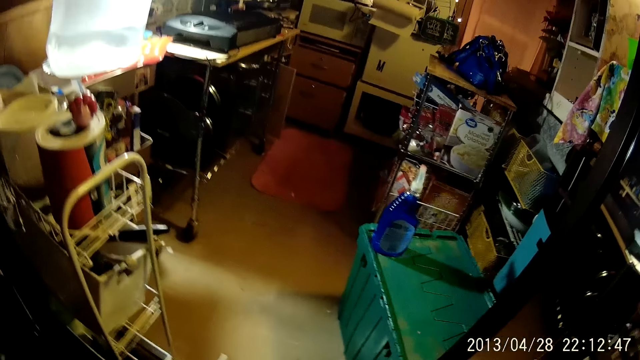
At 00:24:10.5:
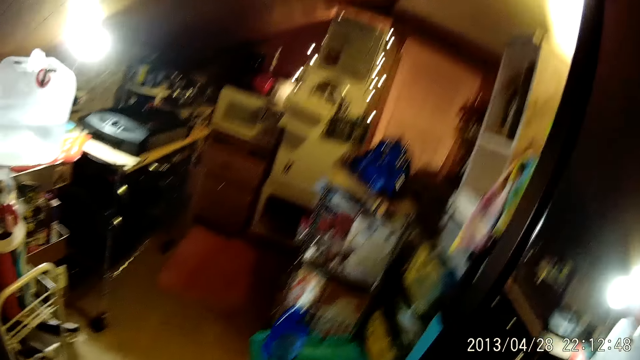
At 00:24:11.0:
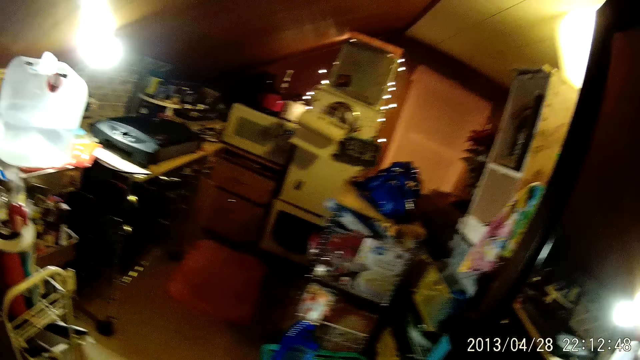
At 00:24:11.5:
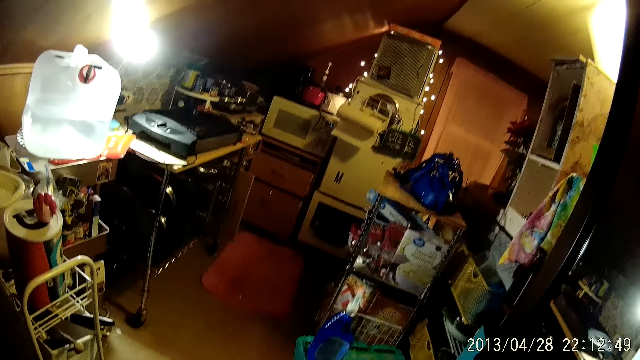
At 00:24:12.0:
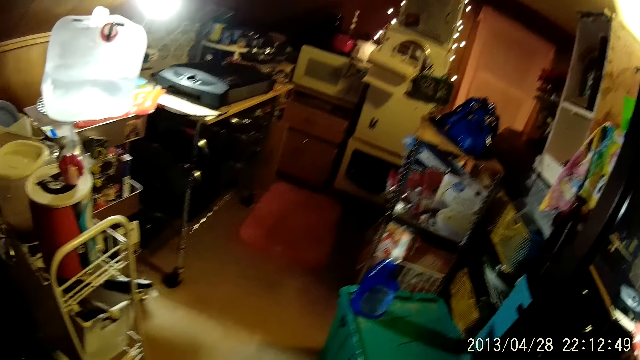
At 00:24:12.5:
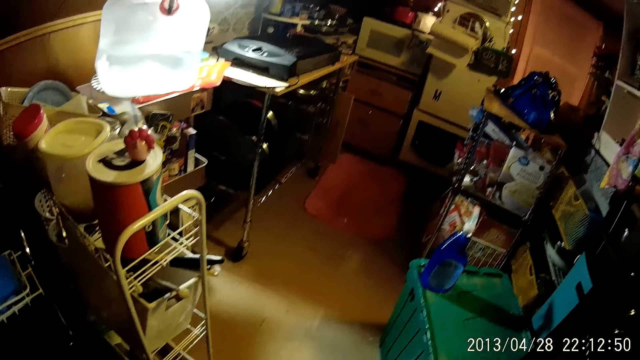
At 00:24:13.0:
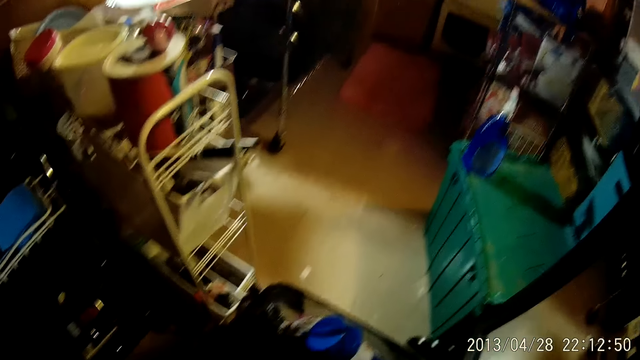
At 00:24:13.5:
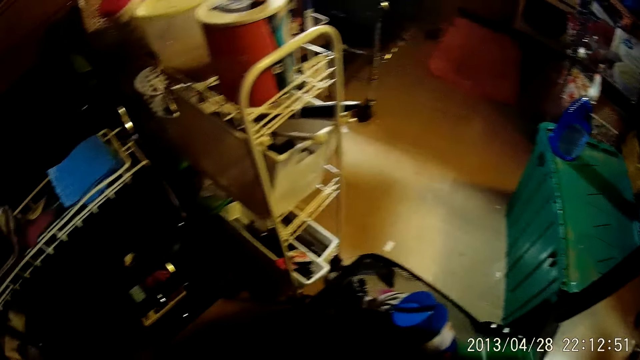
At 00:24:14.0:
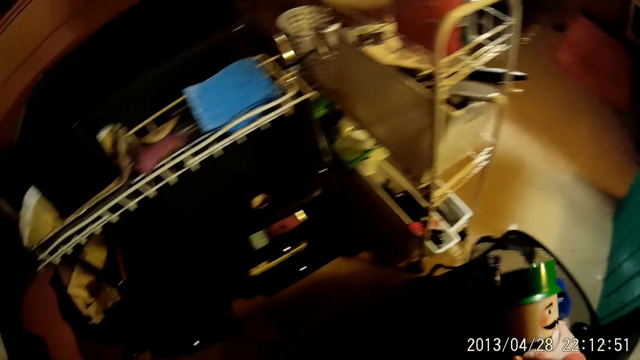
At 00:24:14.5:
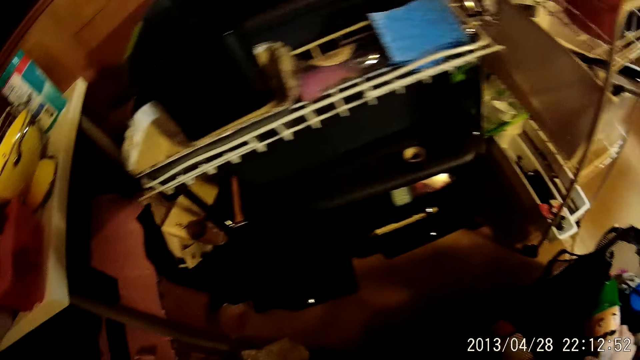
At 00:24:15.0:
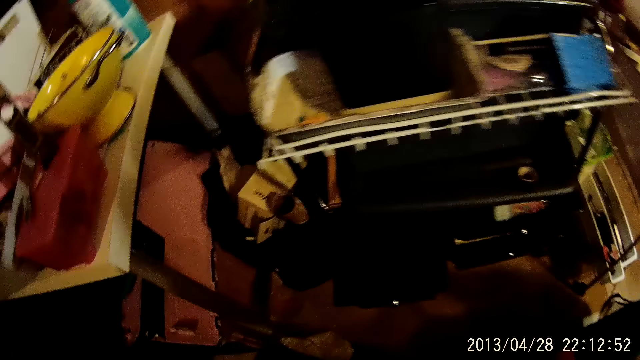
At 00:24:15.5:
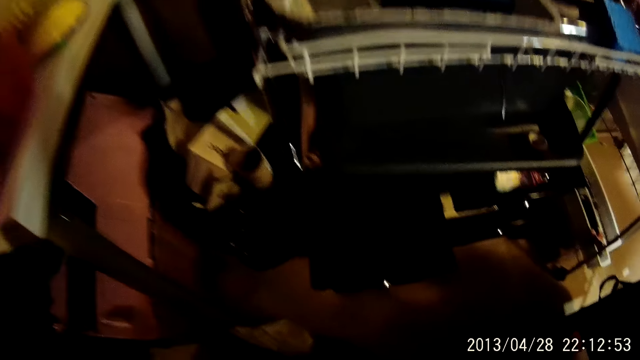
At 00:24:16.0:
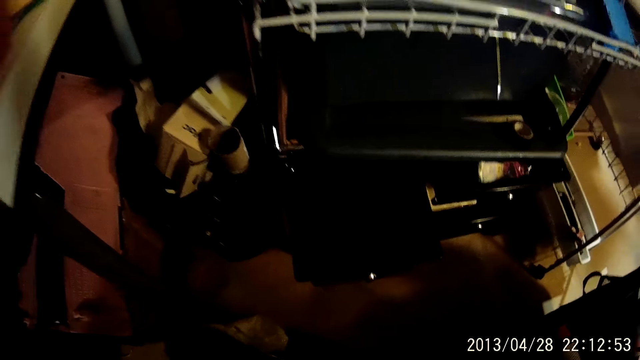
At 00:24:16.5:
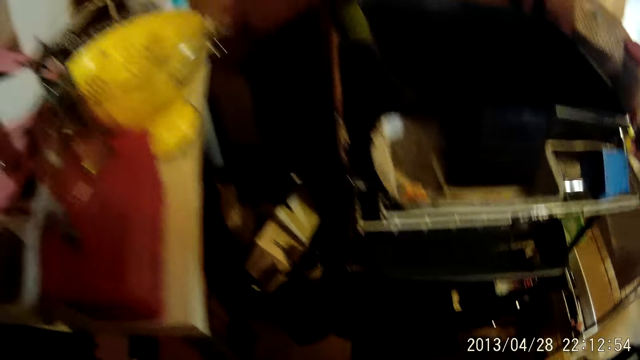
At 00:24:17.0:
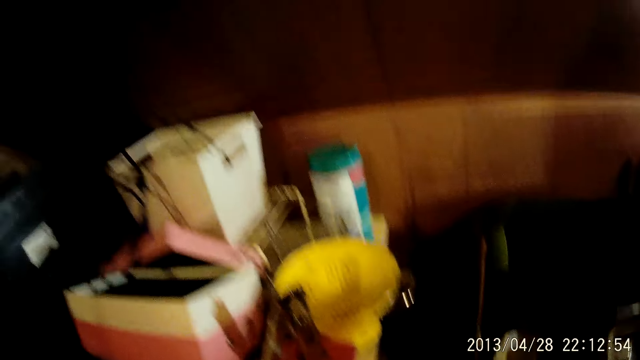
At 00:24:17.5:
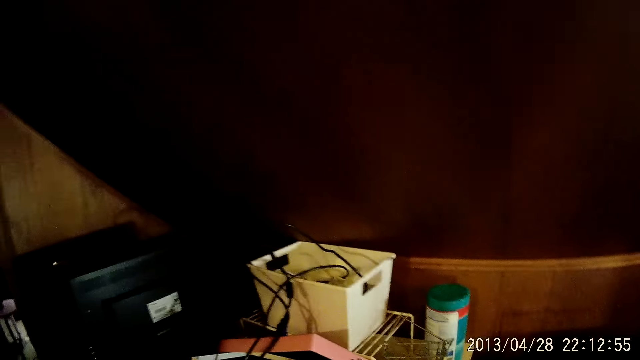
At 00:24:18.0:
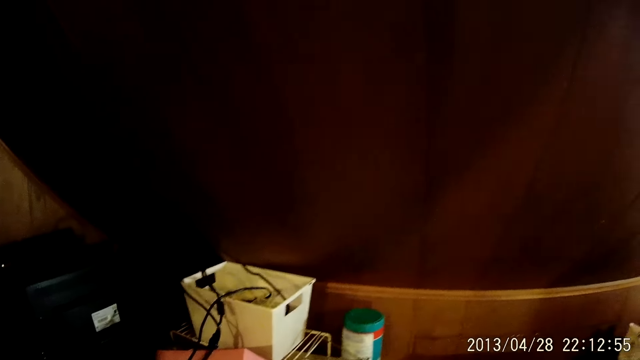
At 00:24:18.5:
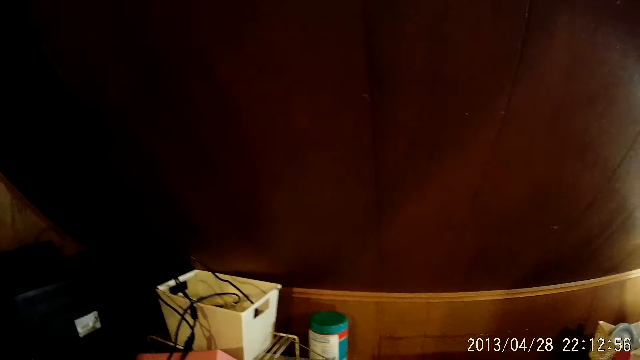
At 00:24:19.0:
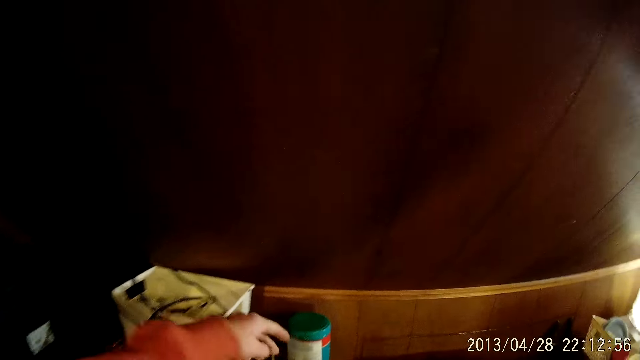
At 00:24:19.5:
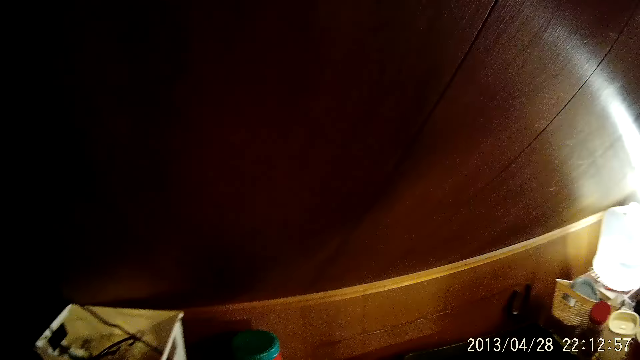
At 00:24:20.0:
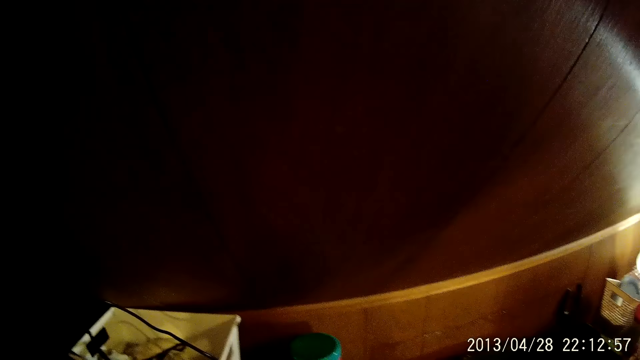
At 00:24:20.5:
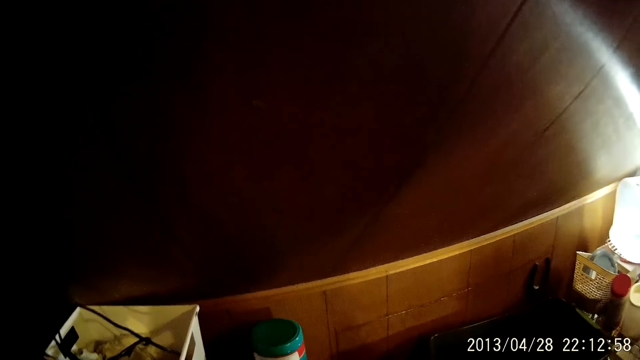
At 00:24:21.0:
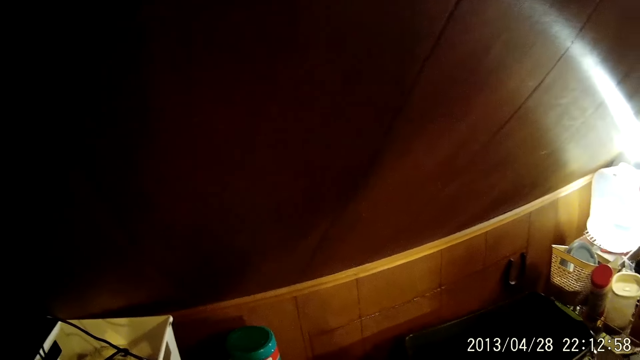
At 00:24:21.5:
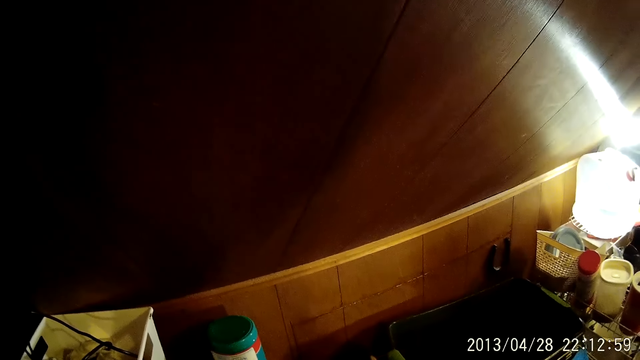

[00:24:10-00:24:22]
The camera wearer puts down something. They look around.

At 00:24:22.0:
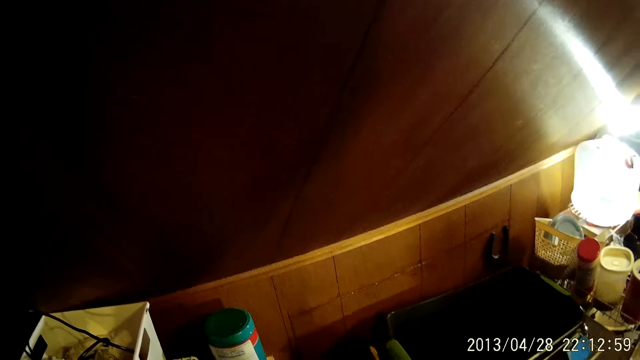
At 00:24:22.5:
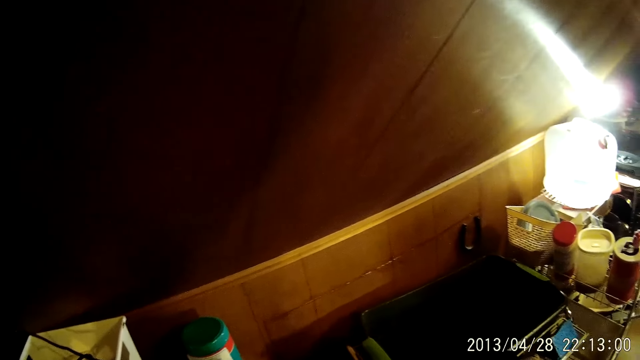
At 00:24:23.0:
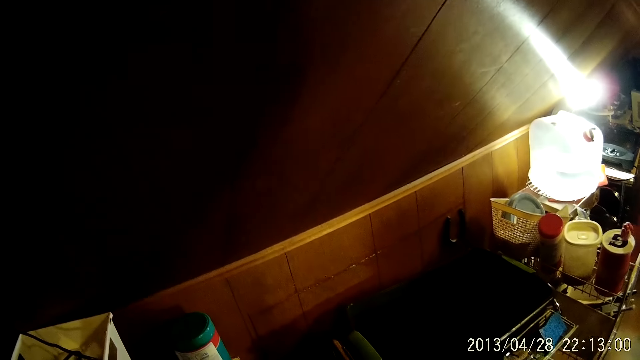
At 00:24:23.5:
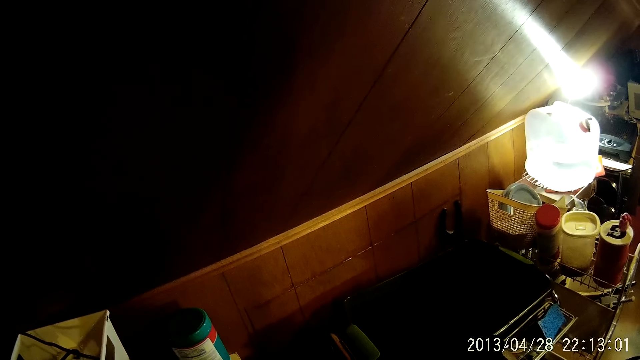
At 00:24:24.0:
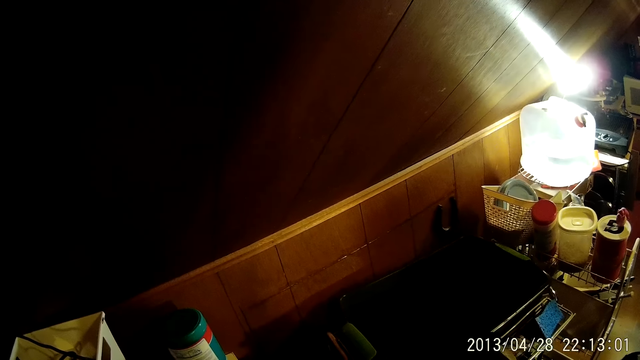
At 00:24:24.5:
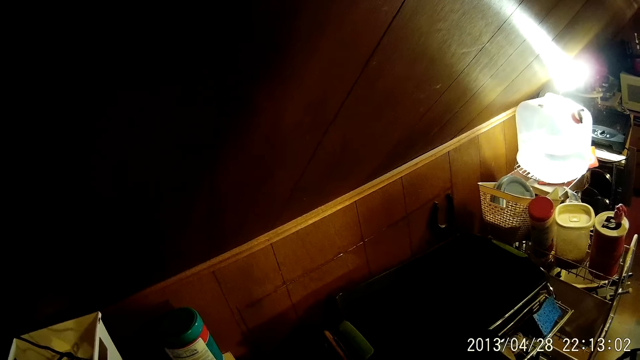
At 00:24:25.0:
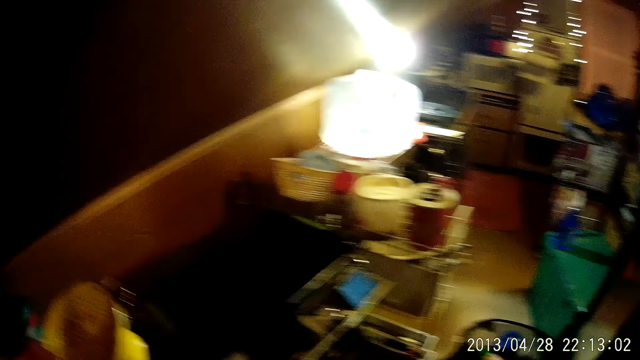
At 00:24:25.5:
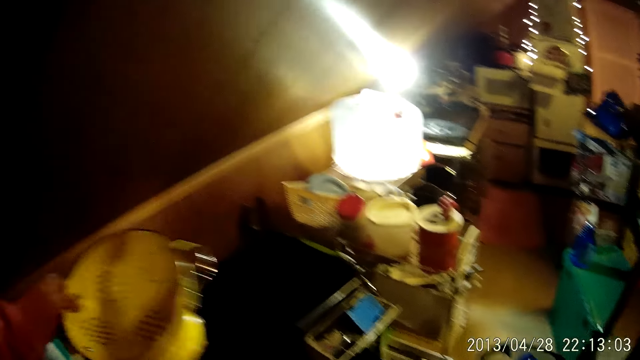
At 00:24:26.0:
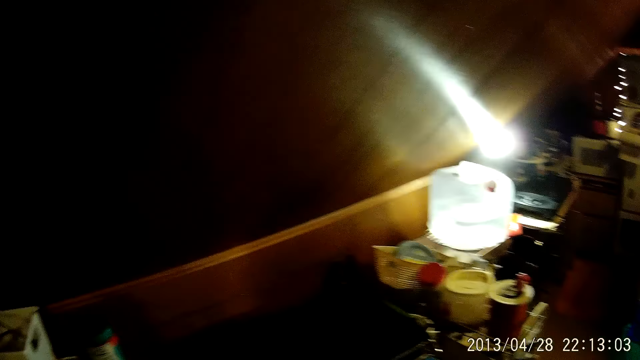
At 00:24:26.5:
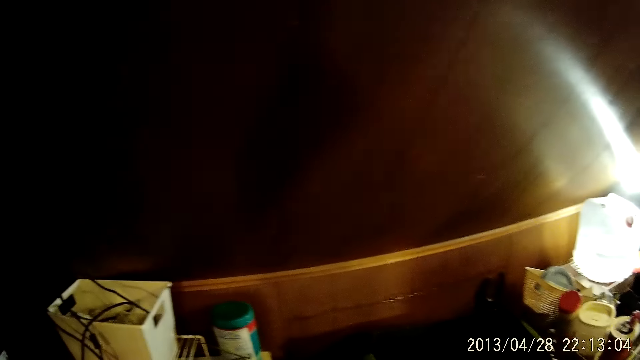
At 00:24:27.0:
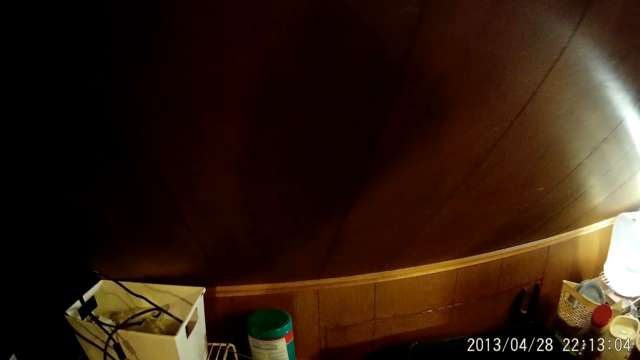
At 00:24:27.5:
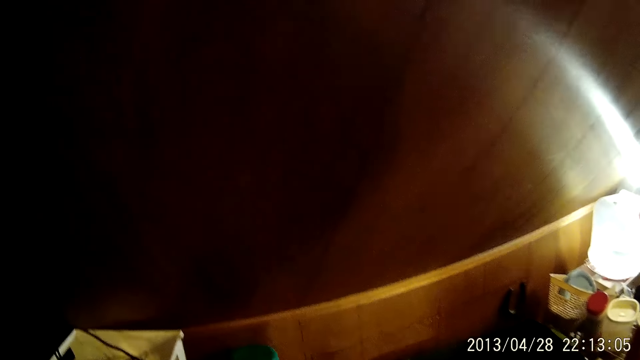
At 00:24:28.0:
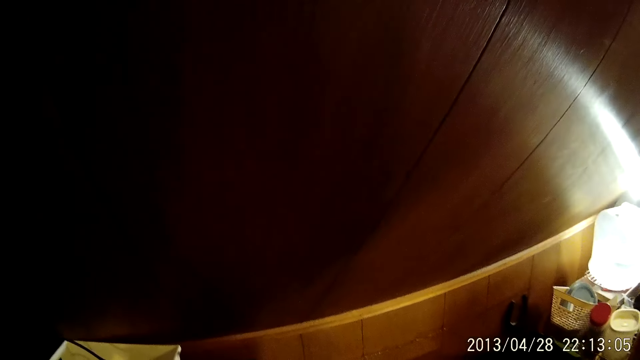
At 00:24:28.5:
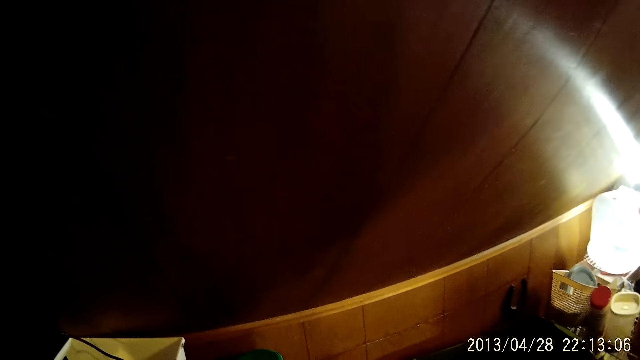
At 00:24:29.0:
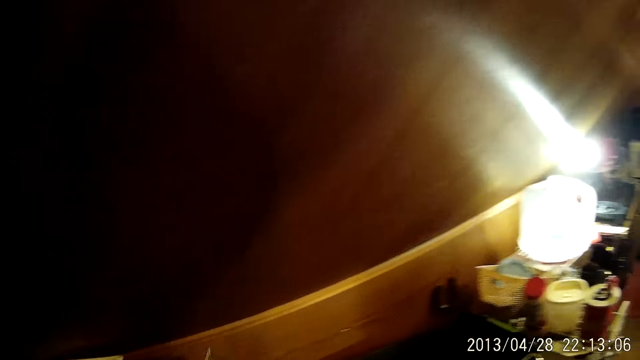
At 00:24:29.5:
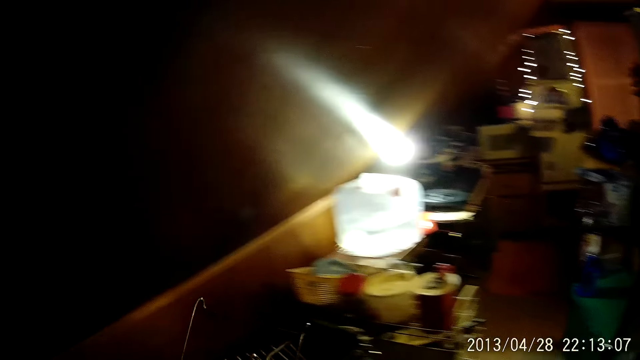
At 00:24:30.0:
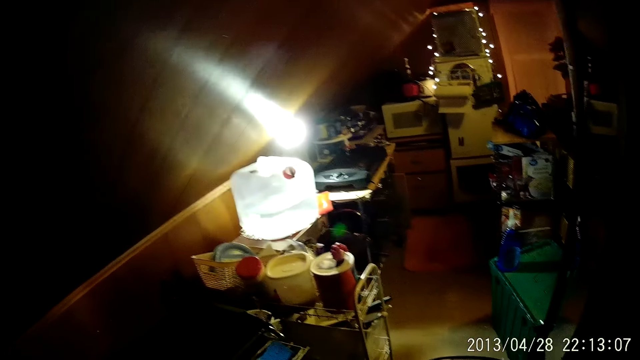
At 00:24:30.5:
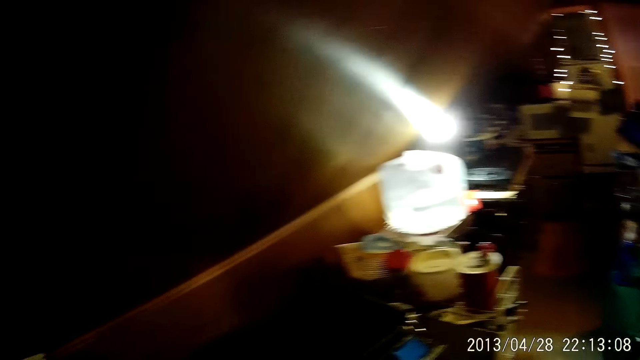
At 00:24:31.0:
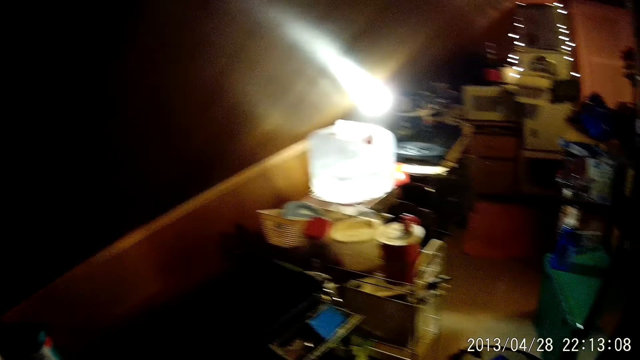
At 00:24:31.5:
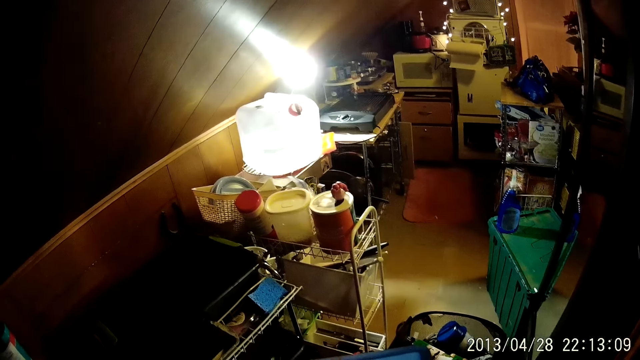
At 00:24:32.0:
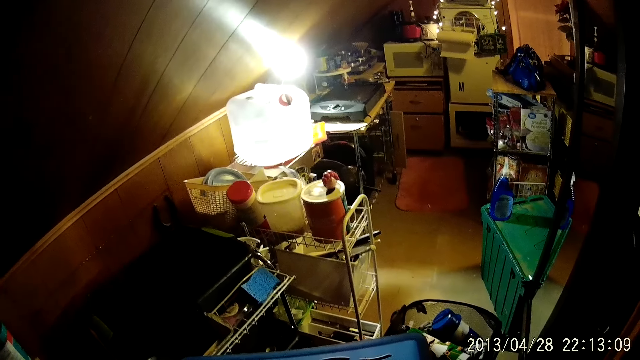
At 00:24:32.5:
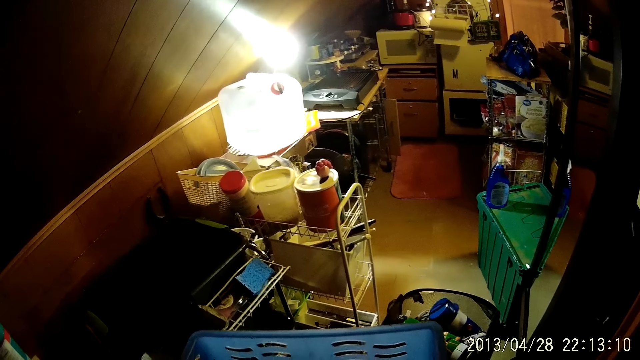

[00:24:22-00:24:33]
The camera wearer picks up a plastic tin.
